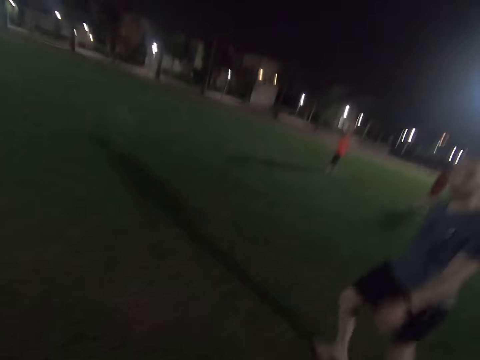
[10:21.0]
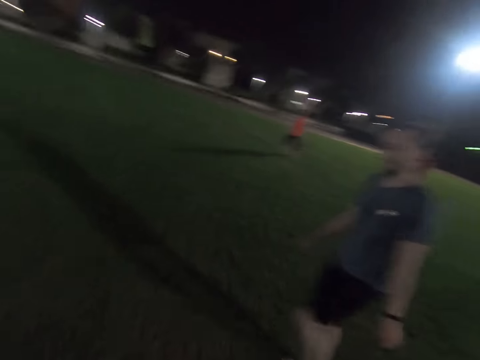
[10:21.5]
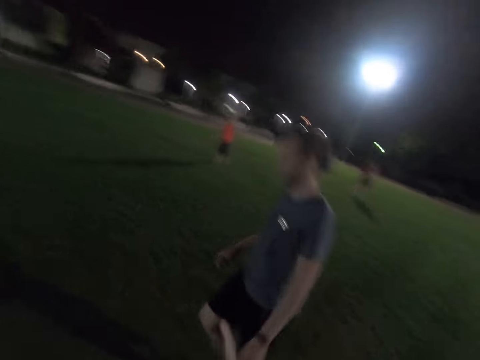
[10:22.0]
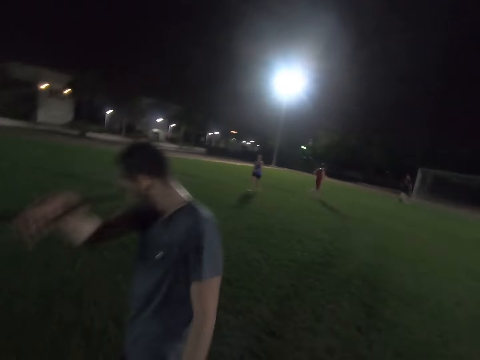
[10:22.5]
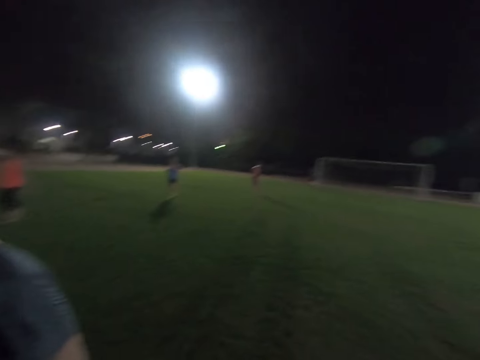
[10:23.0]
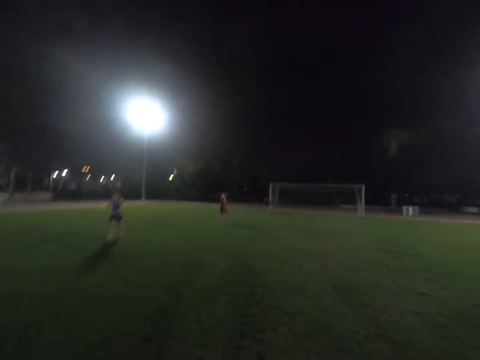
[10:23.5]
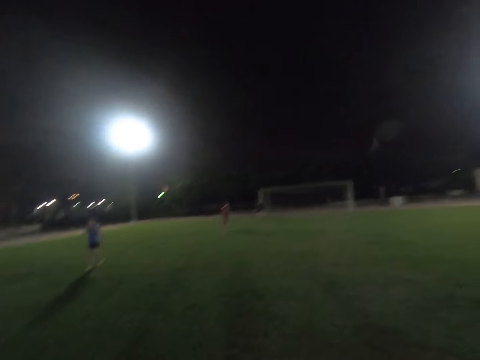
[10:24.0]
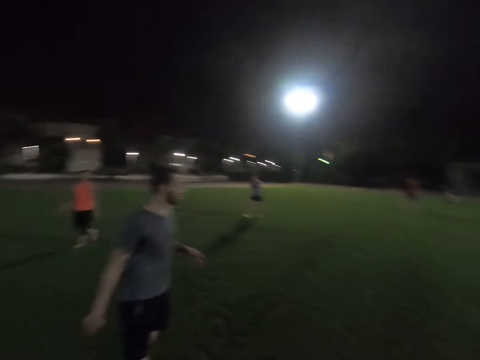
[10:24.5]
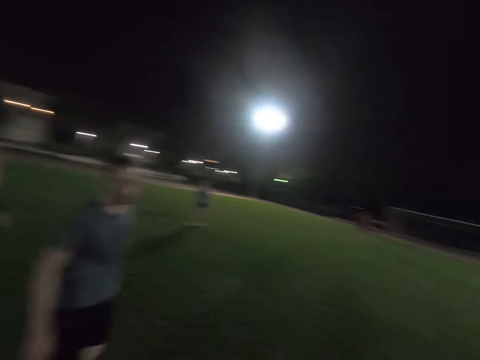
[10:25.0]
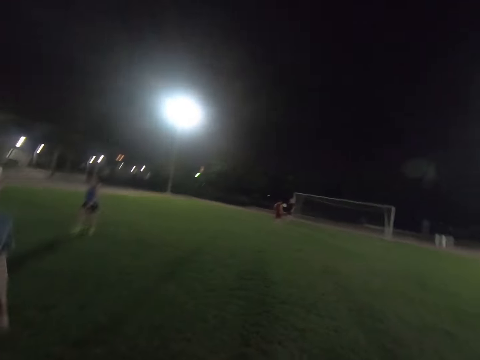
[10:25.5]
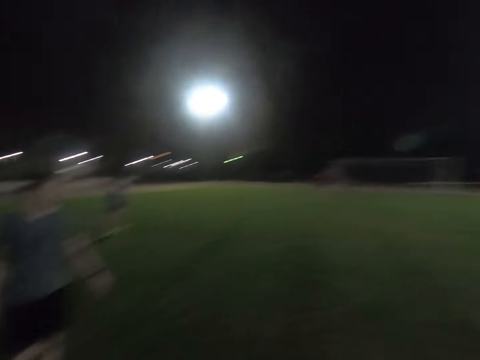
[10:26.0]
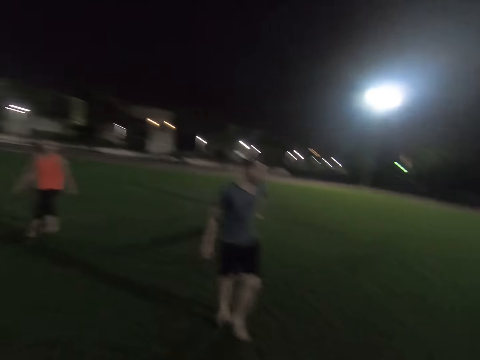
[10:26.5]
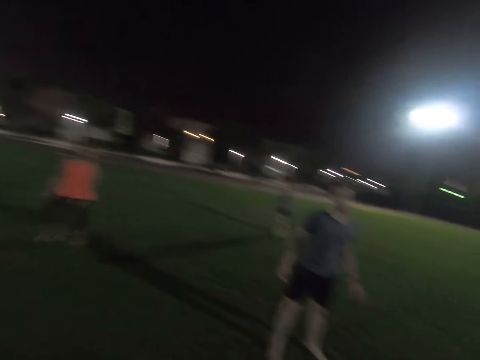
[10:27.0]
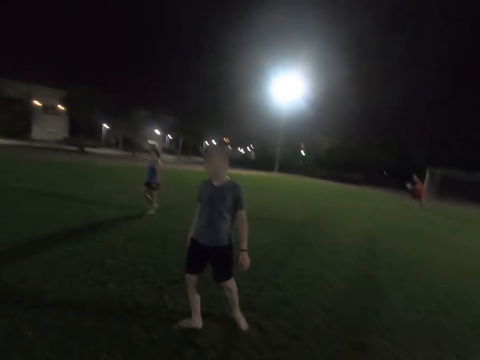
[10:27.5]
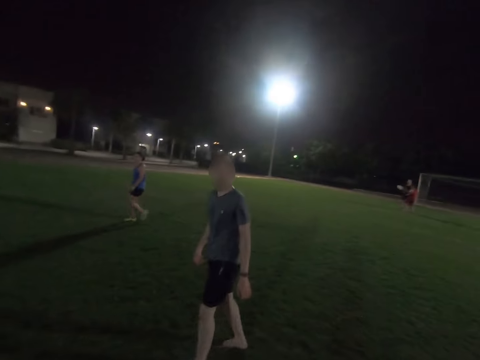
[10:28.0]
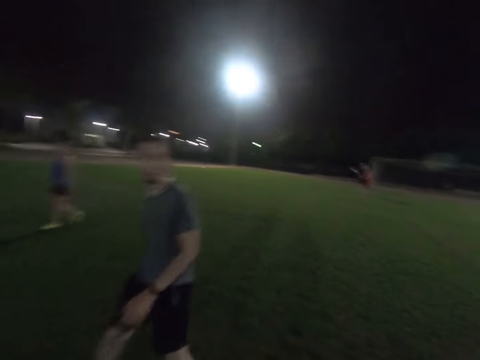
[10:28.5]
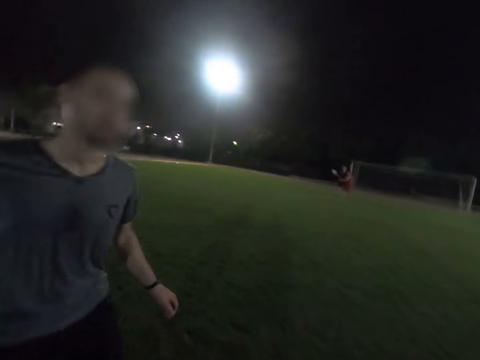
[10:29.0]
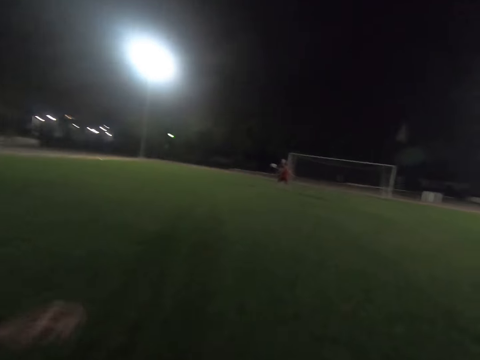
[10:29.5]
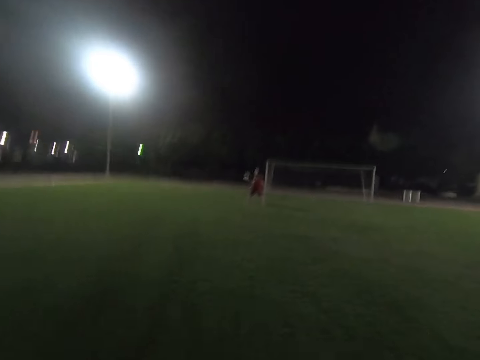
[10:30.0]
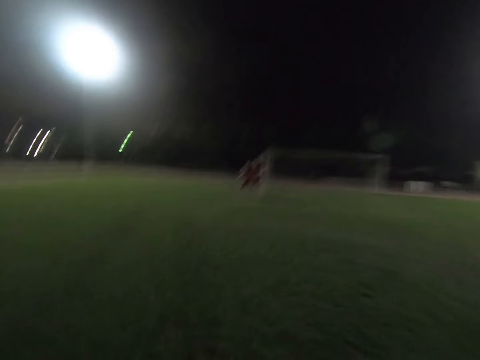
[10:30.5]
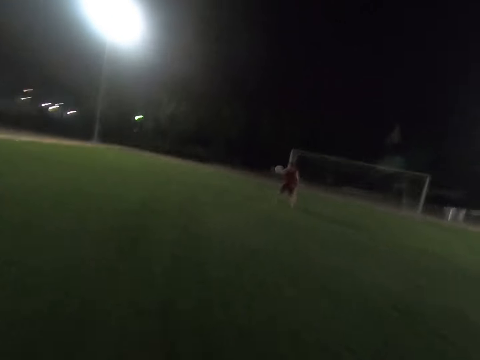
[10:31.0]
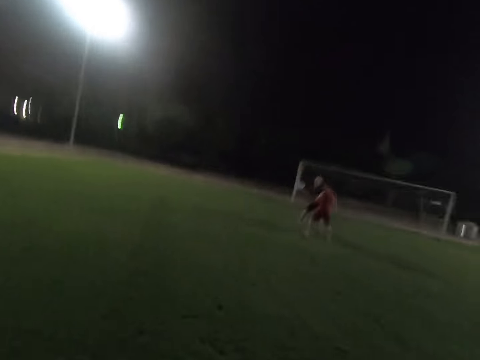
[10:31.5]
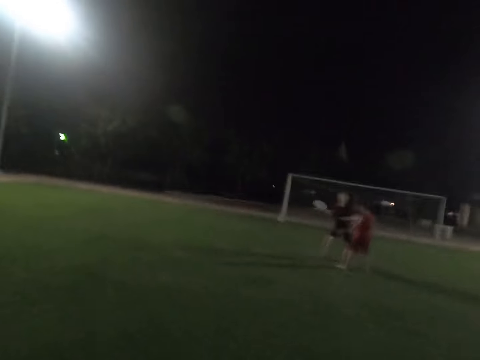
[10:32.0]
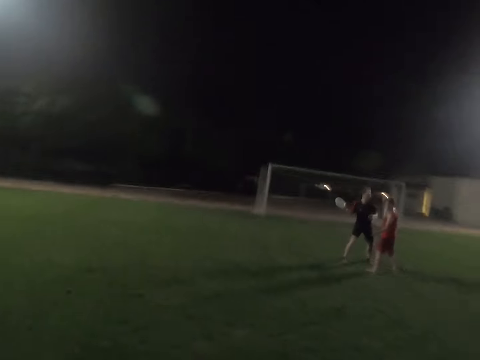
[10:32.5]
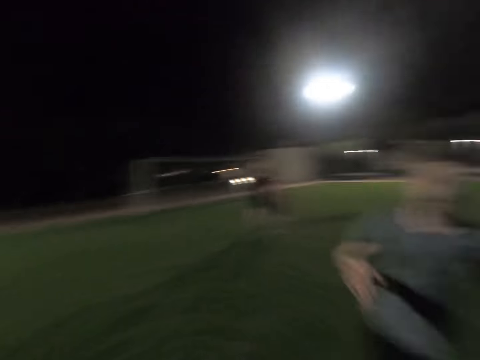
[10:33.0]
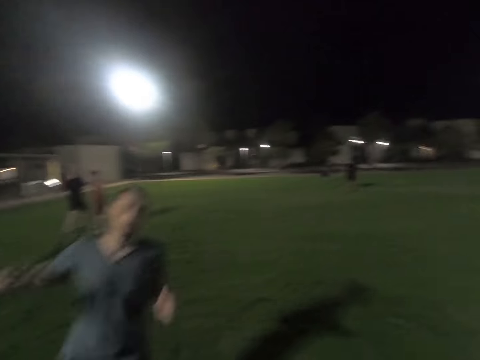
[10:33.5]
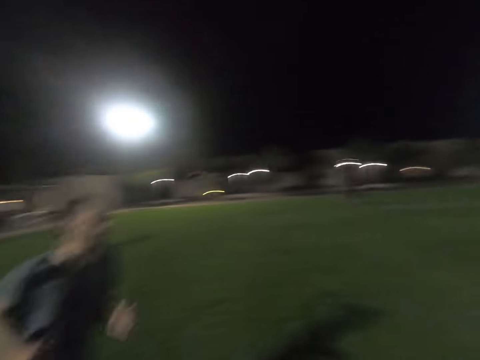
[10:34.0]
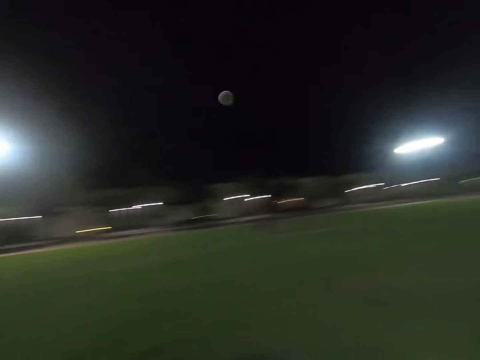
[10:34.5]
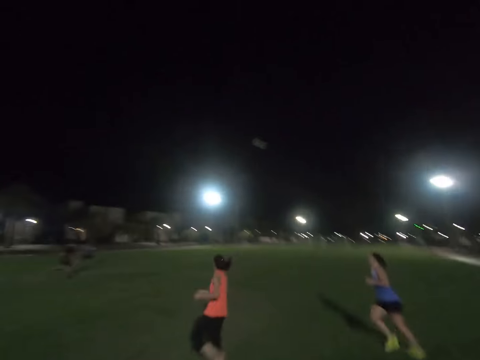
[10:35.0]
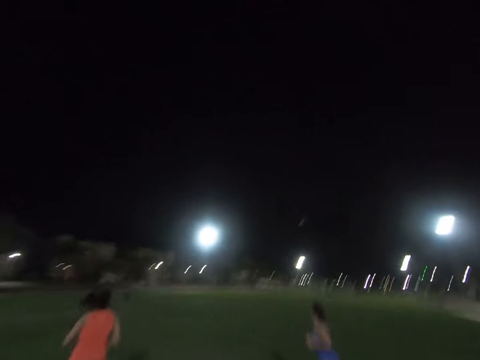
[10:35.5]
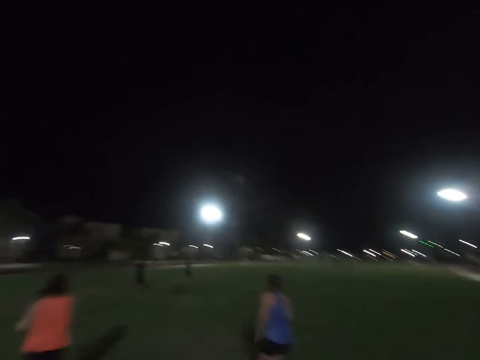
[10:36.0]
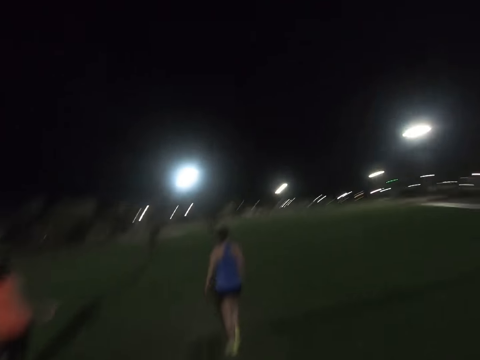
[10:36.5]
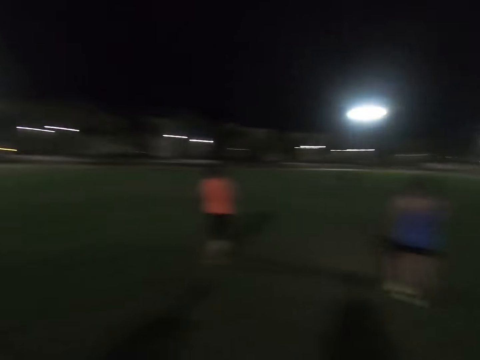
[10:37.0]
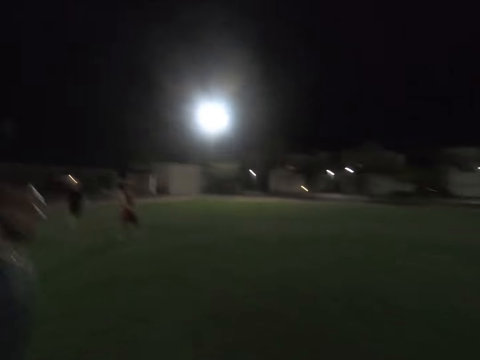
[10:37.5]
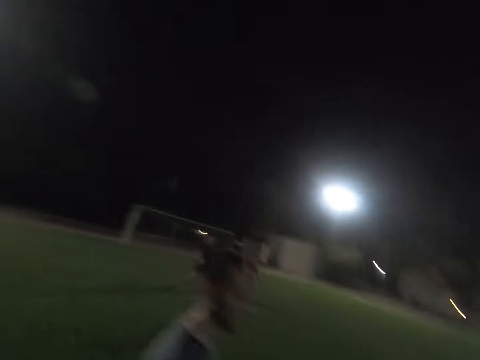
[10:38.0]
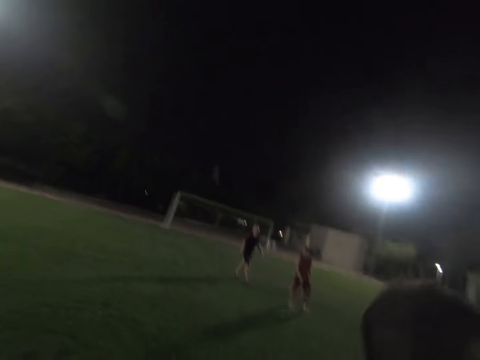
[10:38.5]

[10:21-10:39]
A man walks around the field. The man walks around the field again. A lady walks around the field. Another lady walks around the field. The man walks around the field. Another man throws the frisbee. The second lady runs around the field. The first lady runs around the field.

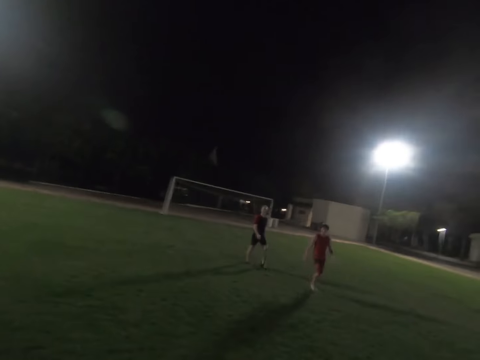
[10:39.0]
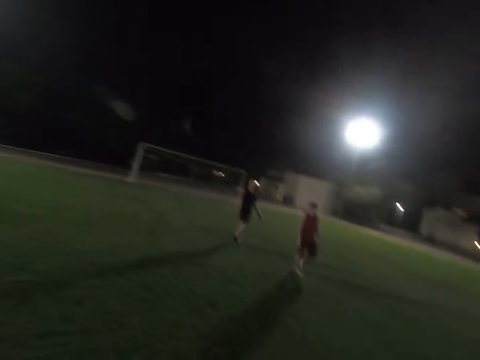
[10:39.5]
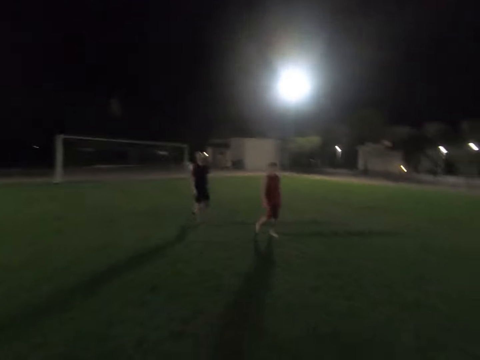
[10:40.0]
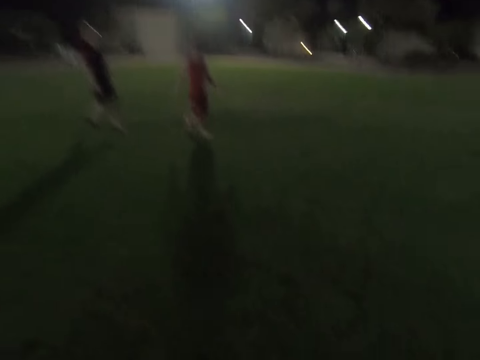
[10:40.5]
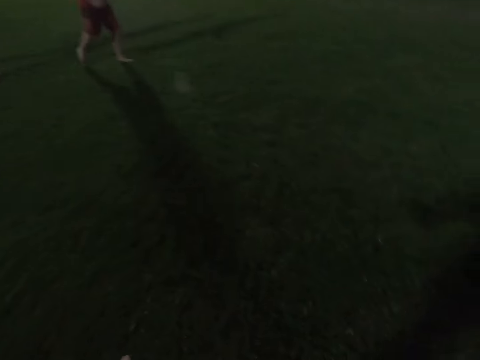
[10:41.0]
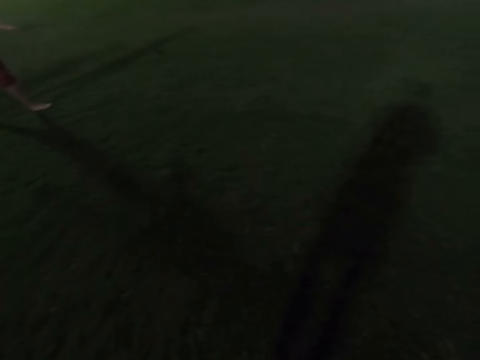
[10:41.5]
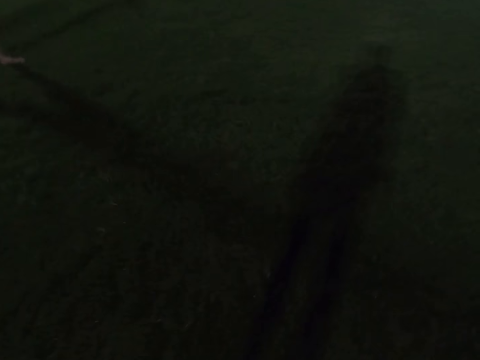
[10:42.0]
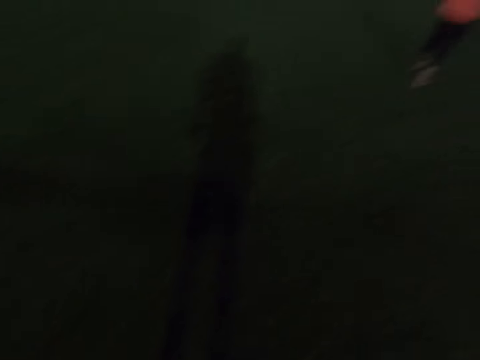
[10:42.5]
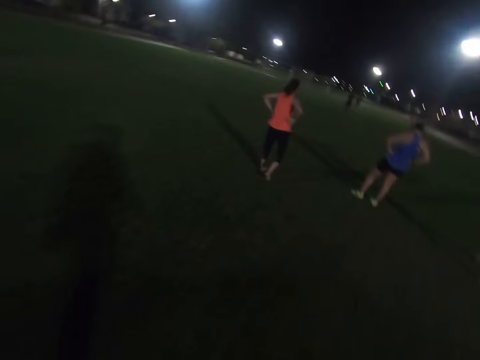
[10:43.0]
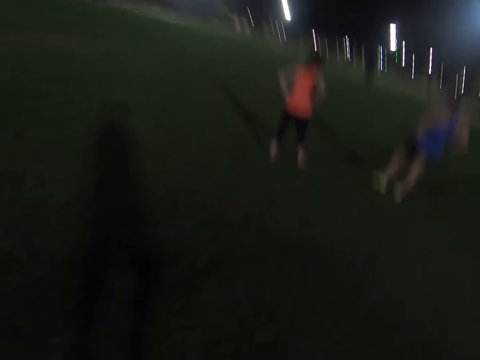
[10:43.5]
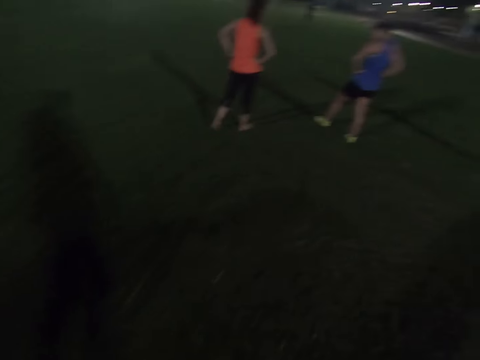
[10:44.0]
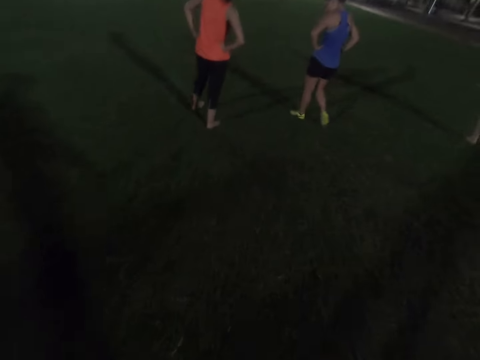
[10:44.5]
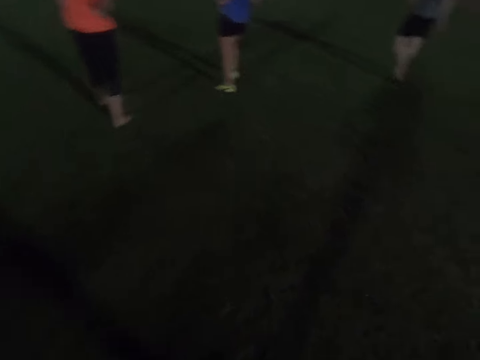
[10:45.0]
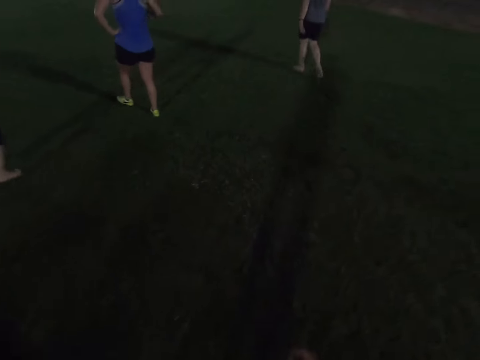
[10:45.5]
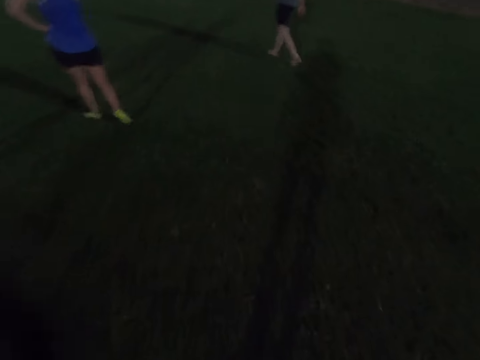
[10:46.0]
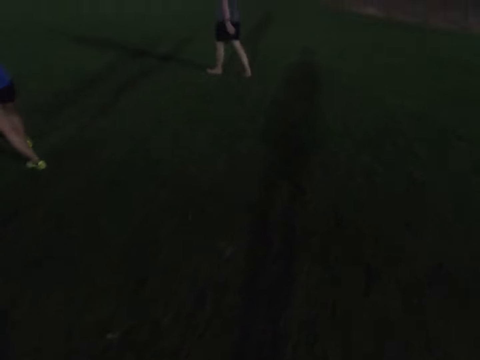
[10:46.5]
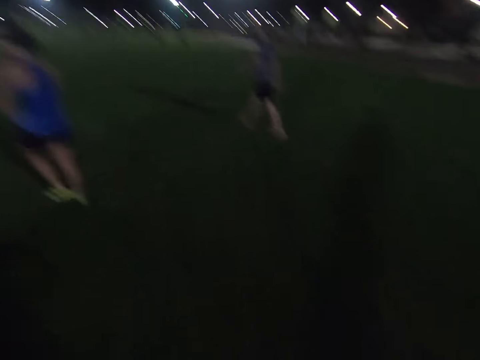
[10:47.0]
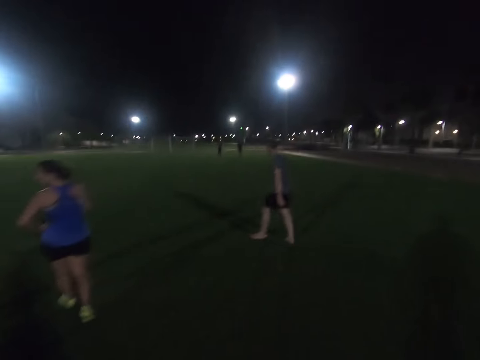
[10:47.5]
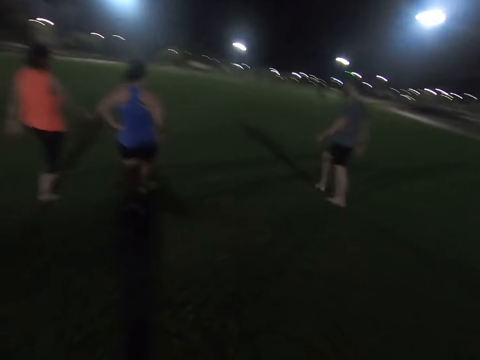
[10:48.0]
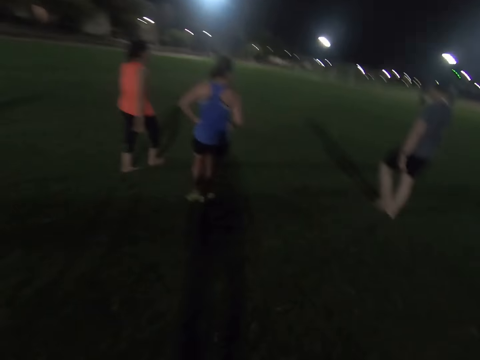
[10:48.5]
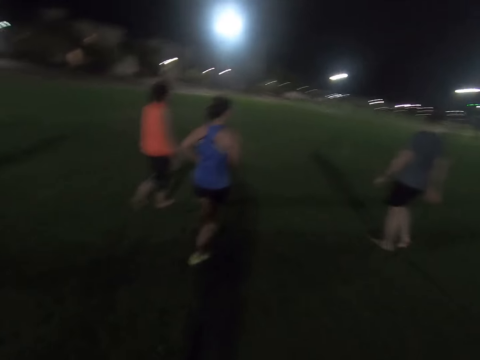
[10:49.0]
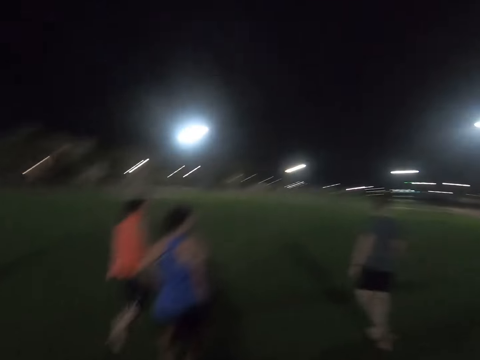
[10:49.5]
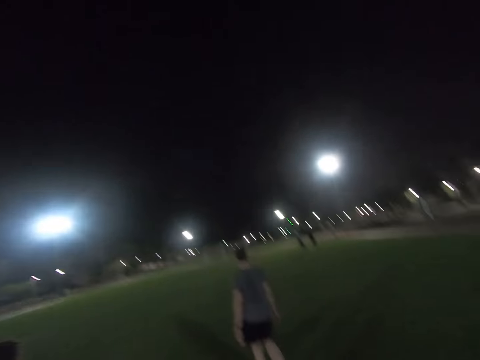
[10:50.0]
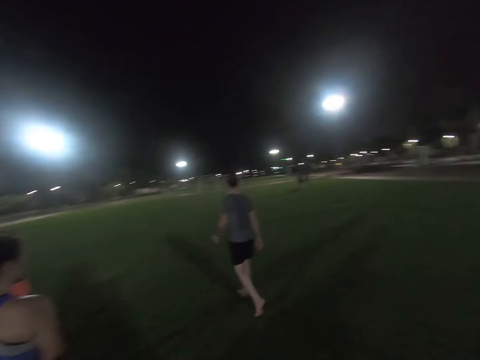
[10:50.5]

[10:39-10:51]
The camera wearer walks across the road. A man walks around the field.
